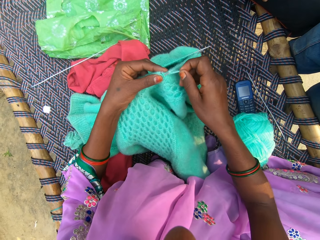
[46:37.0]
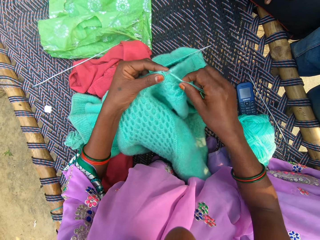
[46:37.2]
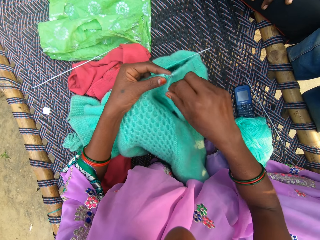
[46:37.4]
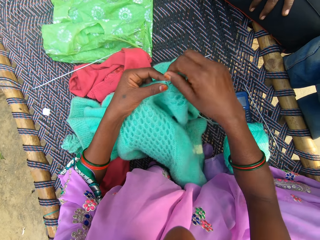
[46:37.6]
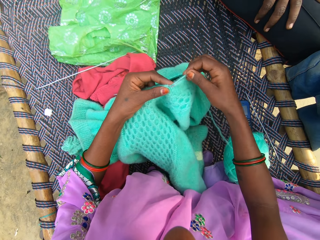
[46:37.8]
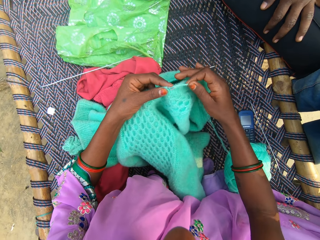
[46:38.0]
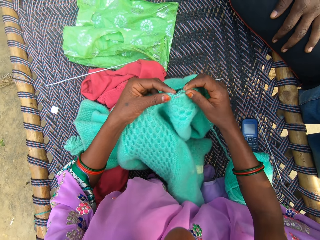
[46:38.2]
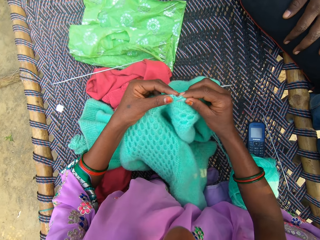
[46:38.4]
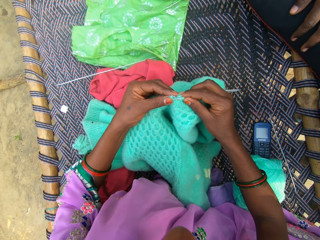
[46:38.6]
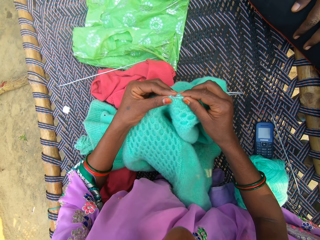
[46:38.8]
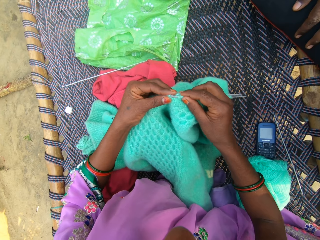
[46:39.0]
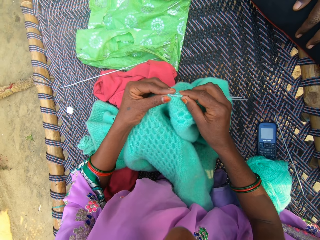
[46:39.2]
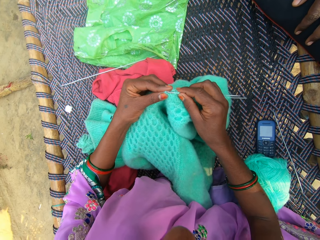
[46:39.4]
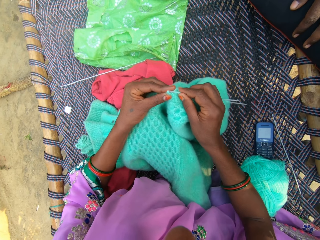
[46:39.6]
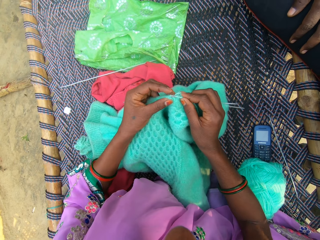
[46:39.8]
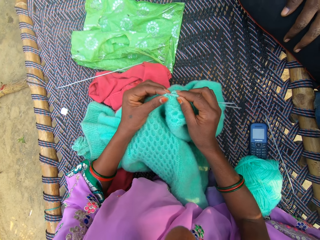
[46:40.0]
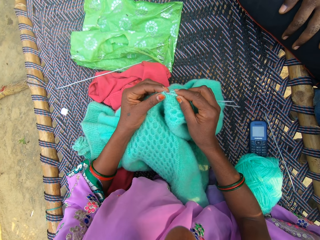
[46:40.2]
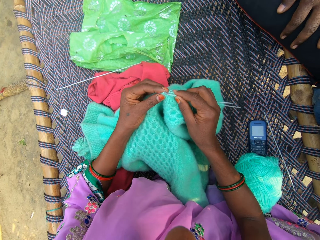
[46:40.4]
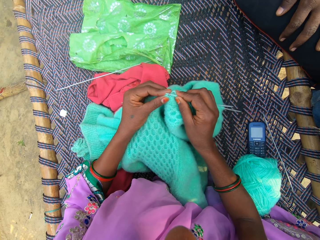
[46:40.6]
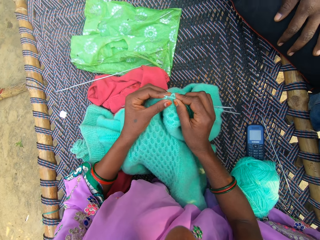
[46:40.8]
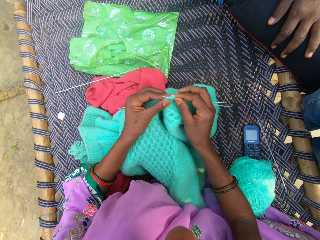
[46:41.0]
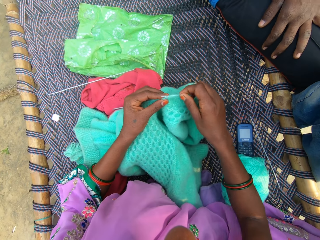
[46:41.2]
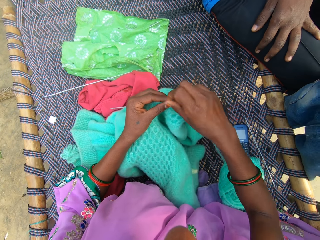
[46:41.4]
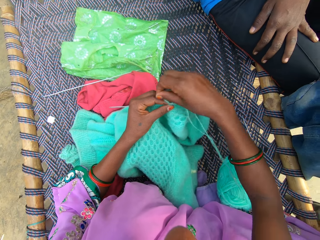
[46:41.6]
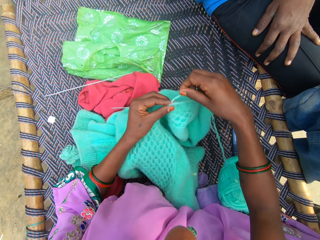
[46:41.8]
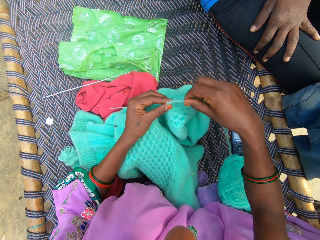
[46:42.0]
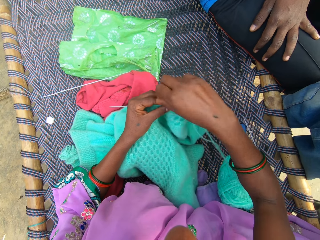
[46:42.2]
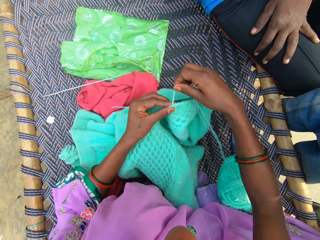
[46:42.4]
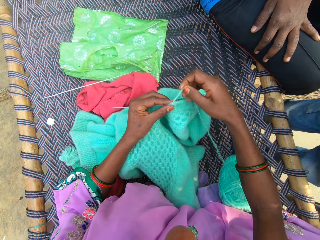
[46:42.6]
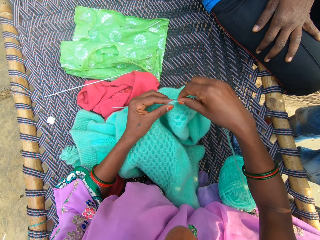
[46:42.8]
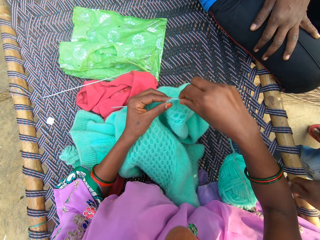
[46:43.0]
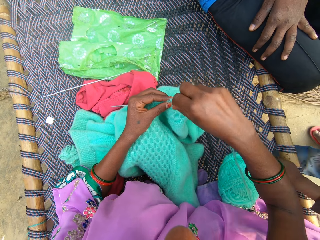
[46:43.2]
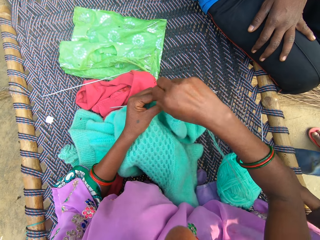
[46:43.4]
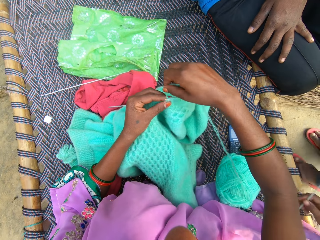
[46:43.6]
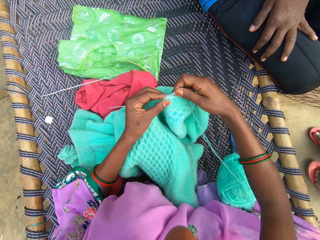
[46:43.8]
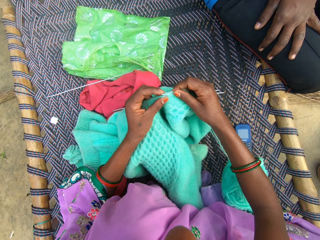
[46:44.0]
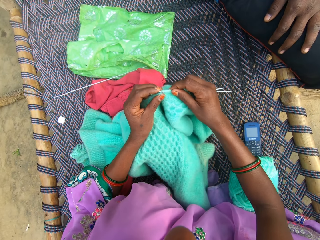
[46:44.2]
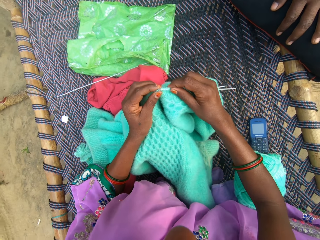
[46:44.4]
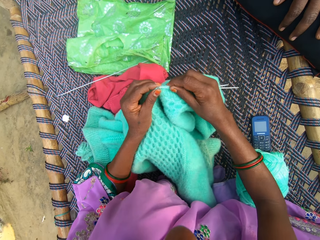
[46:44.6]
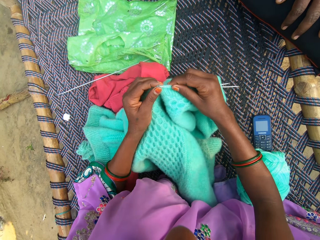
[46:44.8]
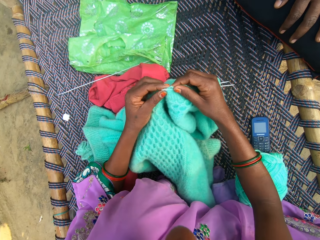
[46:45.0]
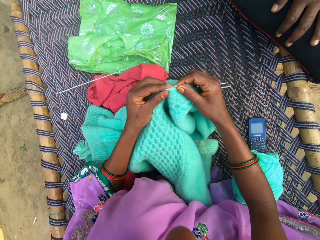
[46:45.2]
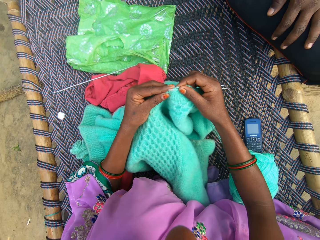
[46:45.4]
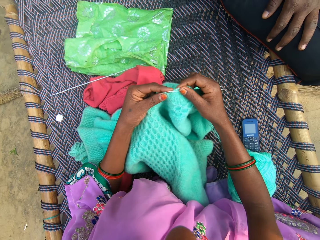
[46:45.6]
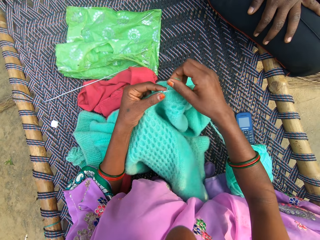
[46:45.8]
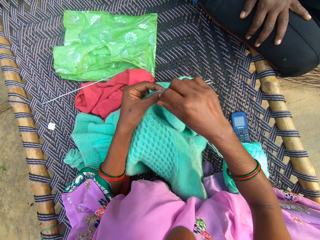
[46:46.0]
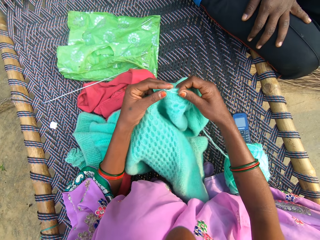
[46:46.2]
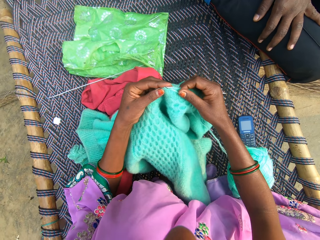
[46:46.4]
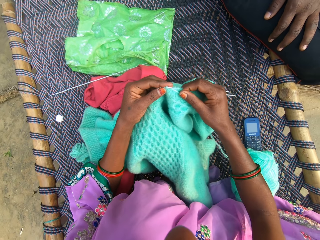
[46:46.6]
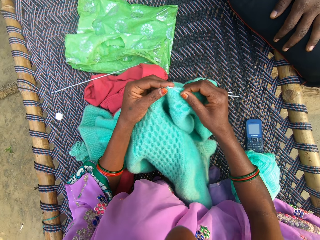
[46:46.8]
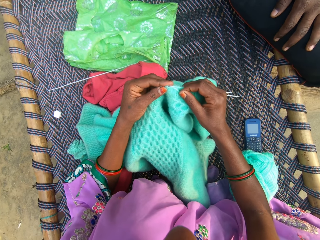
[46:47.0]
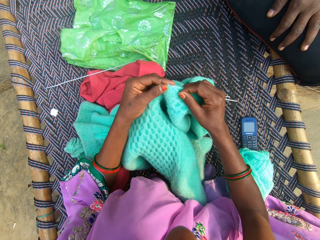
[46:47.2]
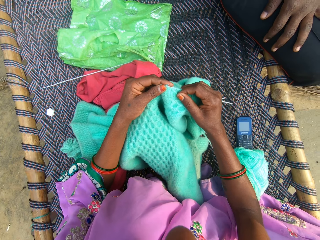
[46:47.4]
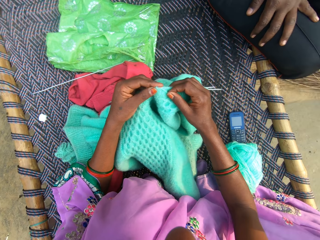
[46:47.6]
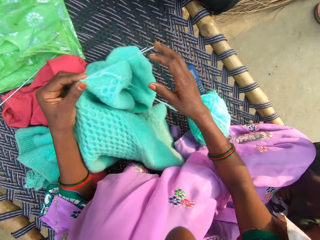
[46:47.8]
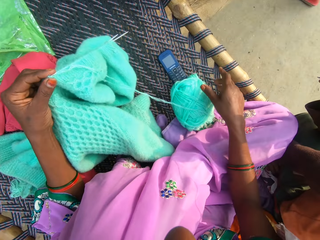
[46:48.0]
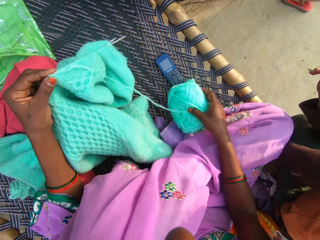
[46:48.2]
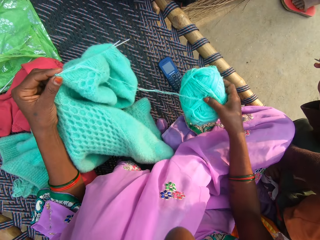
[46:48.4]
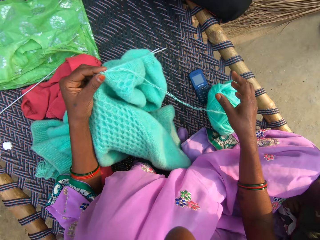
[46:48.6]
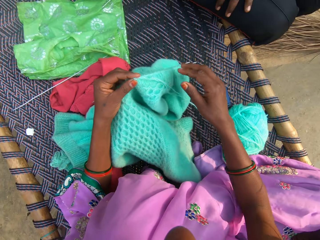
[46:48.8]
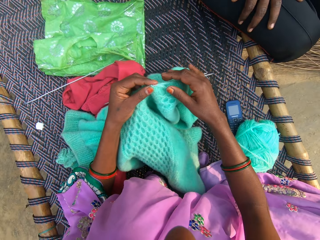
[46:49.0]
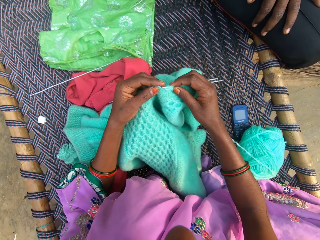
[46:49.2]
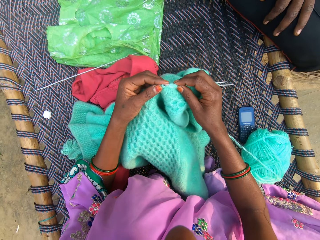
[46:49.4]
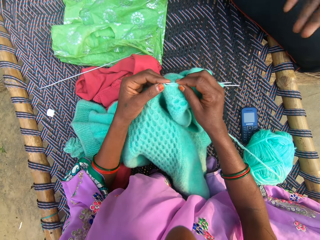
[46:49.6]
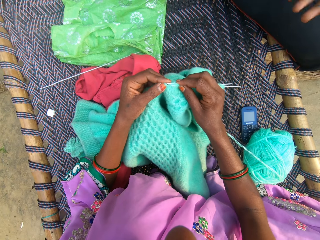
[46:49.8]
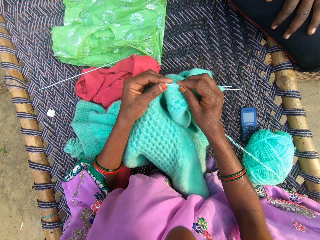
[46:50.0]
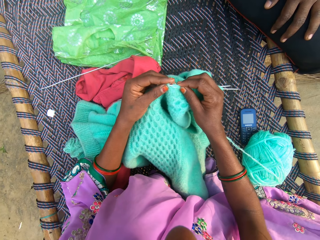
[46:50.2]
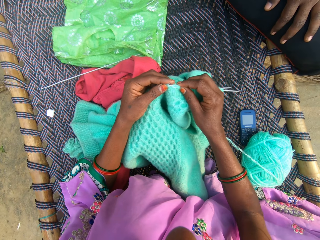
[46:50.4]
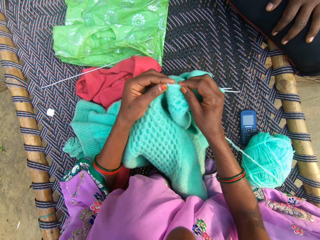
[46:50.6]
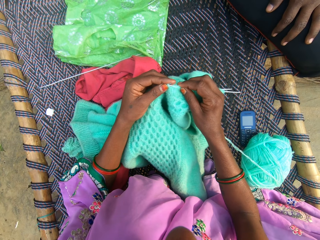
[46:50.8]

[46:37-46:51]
The camera wearer holds a knitting thread. They roll knitting on the double-pointed needle. They hook the knitting thread with a double-pointed needle. They roll knitting on the double-pointed needle. They roll knitting on the double-pointed needle again. They hold the knitting thread. They roll knitting on the double-pointed needle. They knit a fabric. They roll knitting on the double-pointed needle. They move the camera around. They adjust the ball of yarn. They hold a knitting thread roll. They knit the fabric with the needle and yarn.

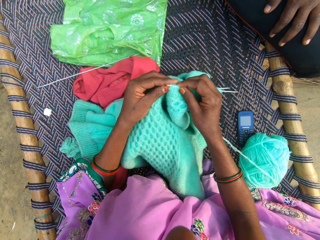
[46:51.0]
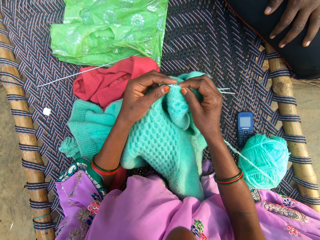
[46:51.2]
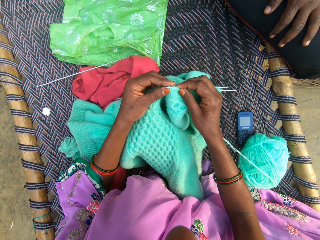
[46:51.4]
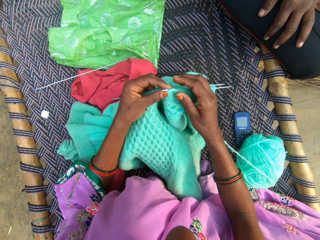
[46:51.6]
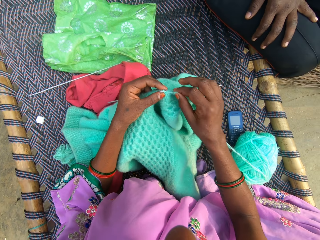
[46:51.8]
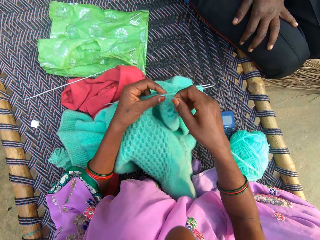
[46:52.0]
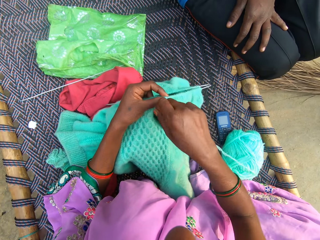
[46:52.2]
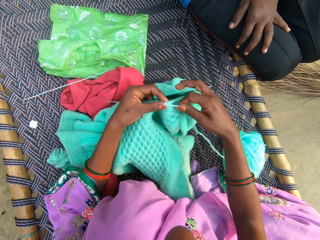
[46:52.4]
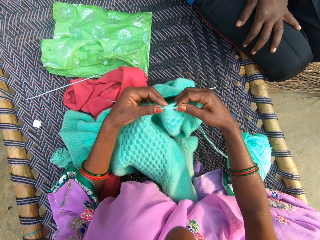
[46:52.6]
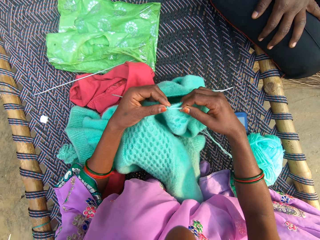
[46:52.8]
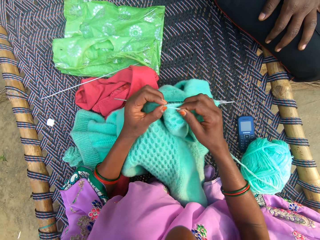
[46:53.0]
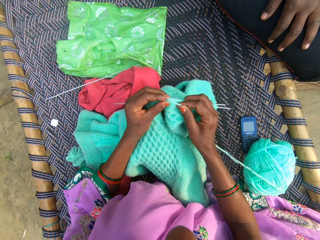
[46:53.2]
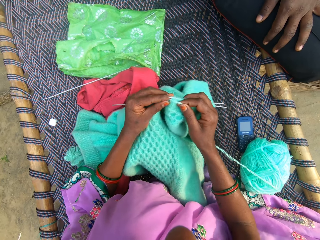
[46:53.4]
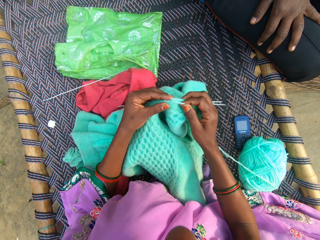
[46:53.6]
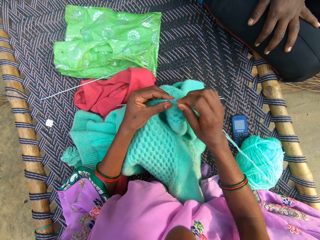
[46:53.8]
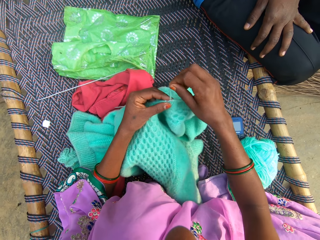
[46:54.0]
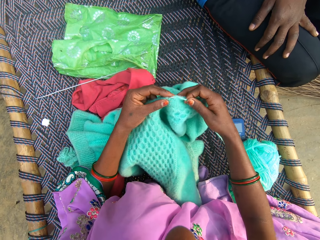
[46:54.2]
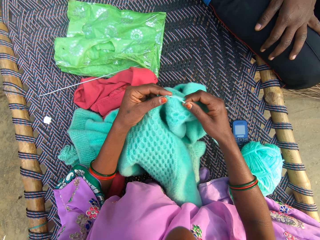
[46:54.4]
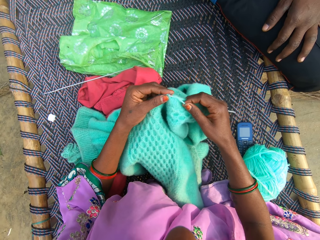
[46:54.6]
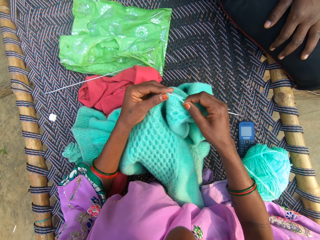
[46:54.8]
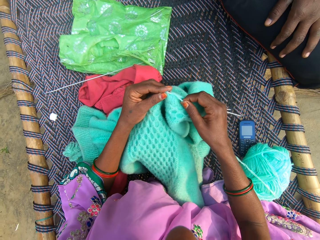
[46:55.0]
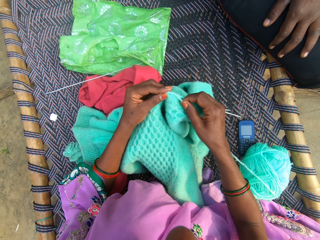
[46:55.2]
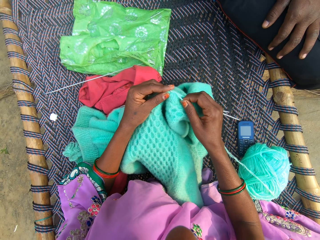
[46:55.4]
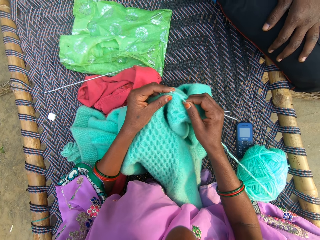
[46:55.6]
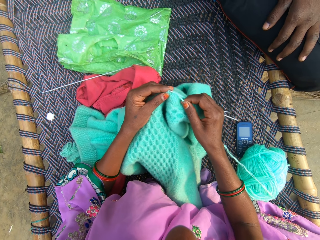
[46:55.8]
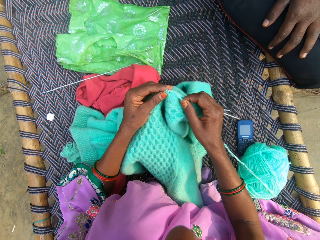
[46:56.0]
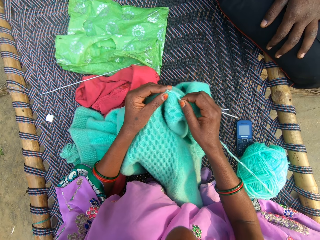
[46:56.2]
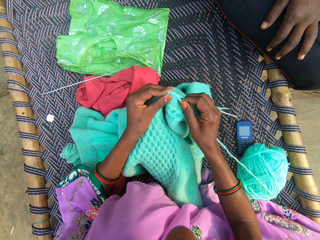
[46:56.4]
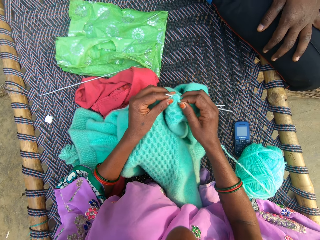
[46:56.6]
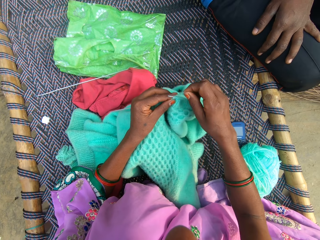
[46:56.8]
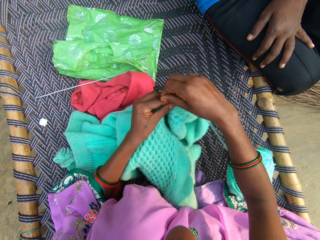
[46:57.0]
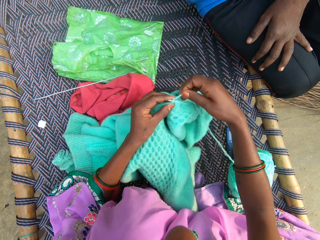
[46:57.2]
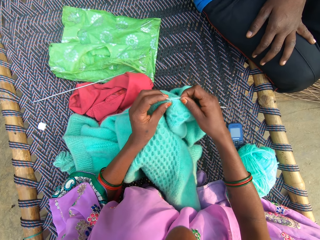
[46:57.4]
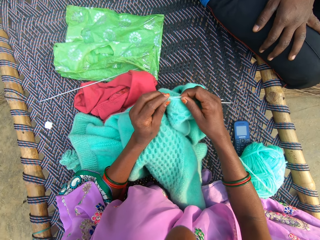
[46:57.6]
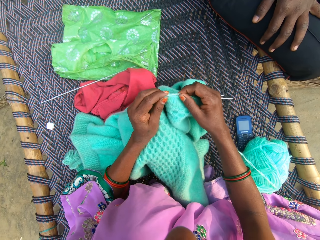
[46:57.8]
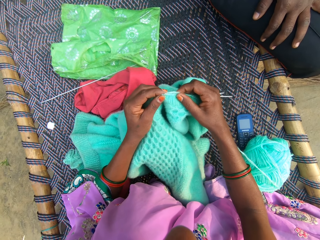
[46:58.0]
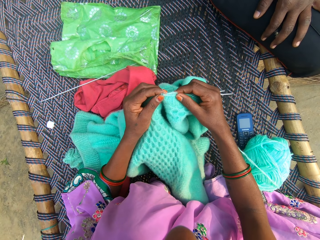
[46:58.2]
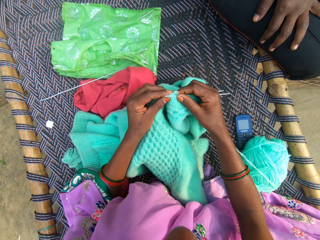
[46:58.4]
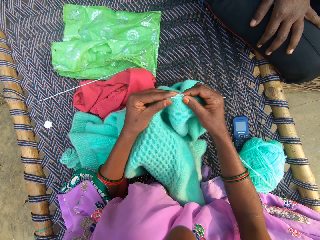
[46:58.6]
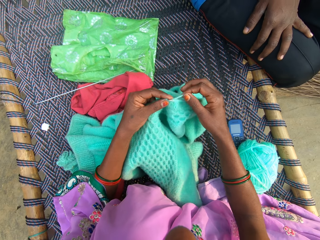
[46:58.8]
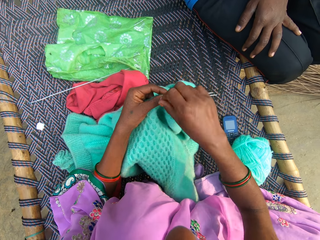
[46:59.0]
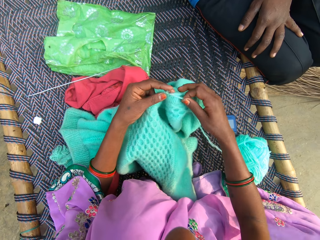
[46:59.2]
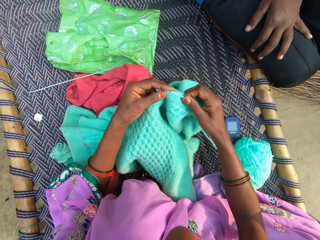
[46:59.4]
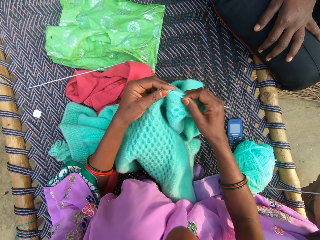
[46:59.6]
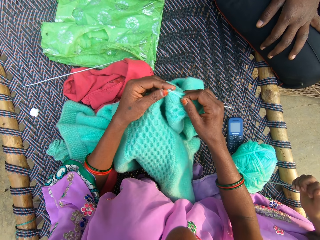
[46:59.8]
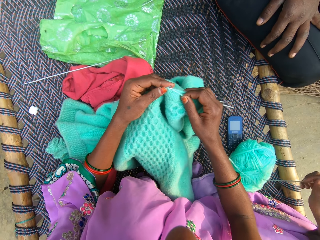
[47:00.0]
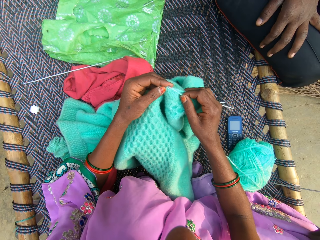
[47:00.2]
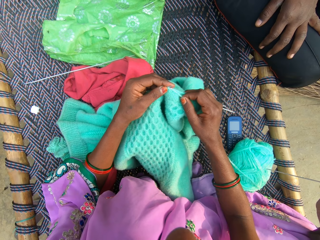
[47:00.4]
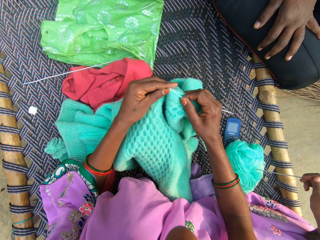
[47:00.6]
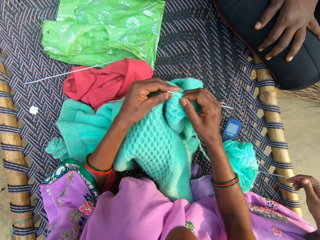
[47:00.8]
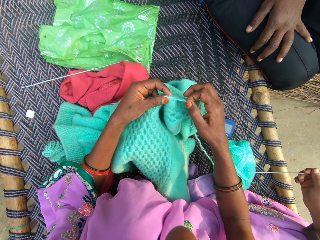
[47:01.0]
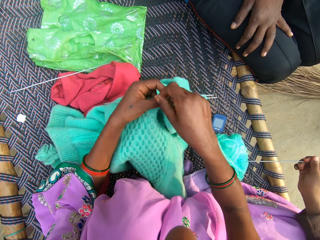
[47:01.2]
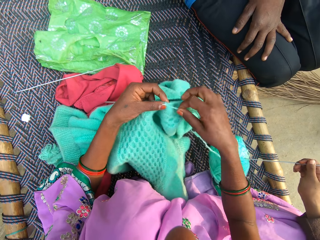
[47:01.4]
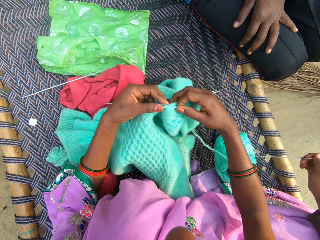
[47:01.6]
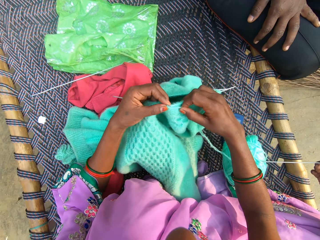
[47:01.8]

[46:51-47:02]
The camera wearer hooks the knitting thread with a double-pointed needle. They roll knitting on the double-pointed needle. They knit the fabric. They roll knitting on the double-pointed needle. They hook the knitting thread with the double-pointed needle. They roll knitting on the double-pointed needle. They knit the fabric. They roll knitting on the double-pointed needle. They hook the knitting thread with the double-pointed needle. The other man holds a double-pointed needle and hits a thread roll with the double-pointed needle. The camera wearer rolls knitting on the double-pointed needle. The first man sits beside the camera wearer.
